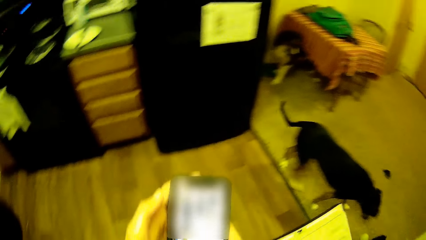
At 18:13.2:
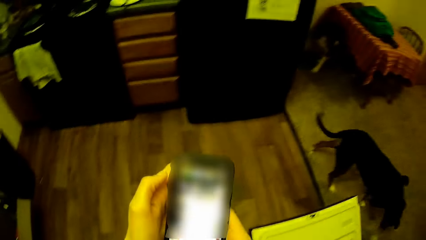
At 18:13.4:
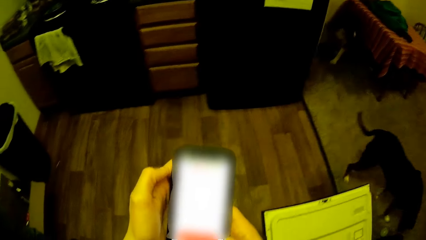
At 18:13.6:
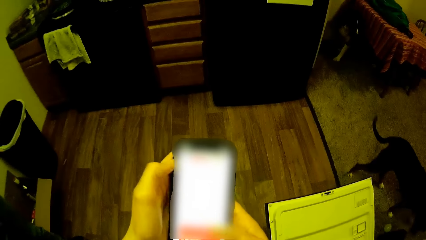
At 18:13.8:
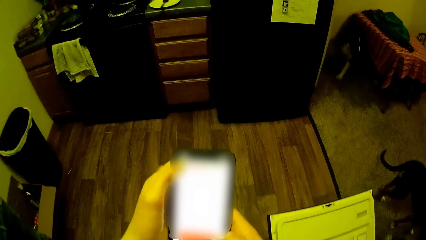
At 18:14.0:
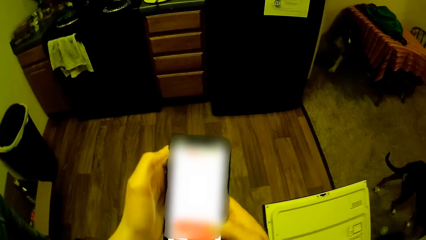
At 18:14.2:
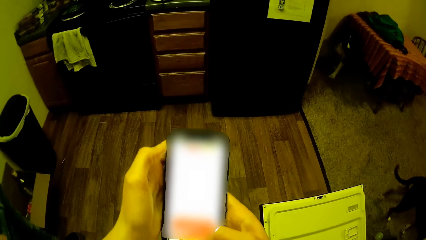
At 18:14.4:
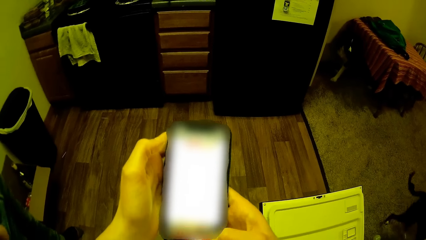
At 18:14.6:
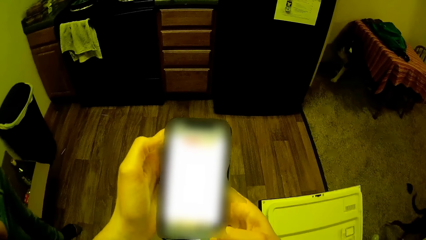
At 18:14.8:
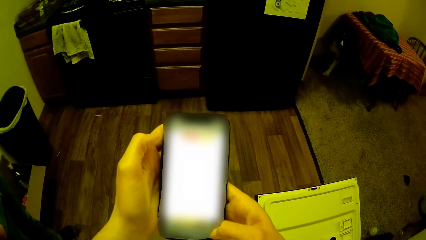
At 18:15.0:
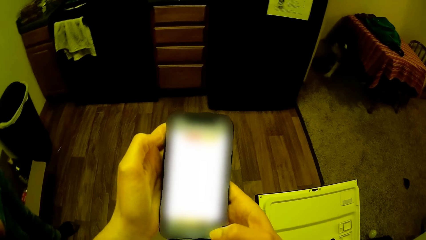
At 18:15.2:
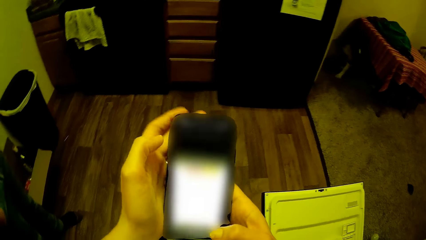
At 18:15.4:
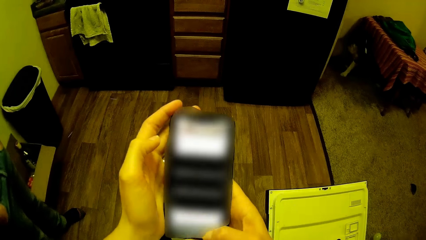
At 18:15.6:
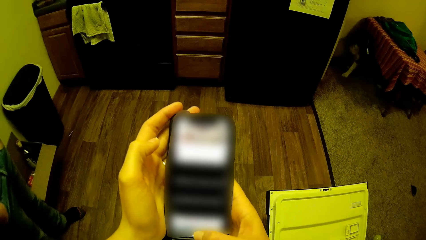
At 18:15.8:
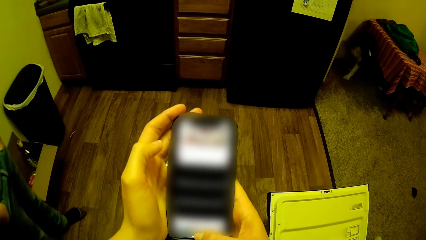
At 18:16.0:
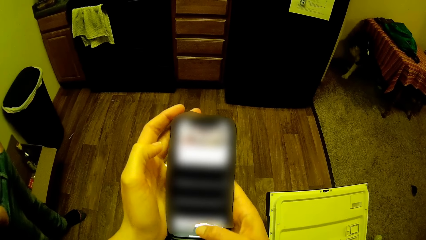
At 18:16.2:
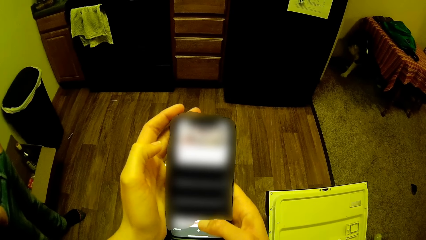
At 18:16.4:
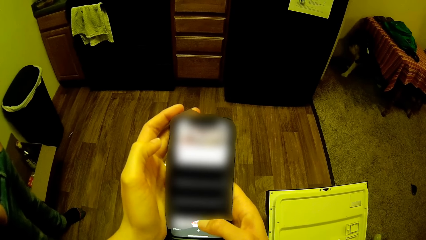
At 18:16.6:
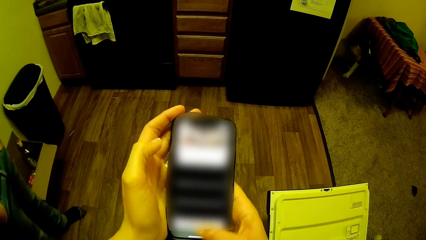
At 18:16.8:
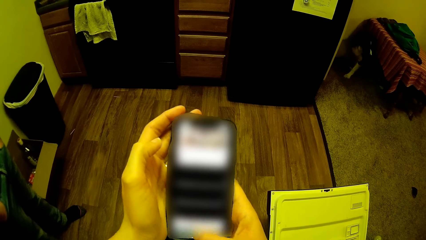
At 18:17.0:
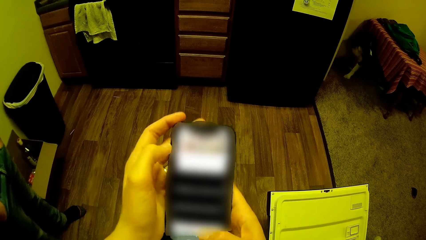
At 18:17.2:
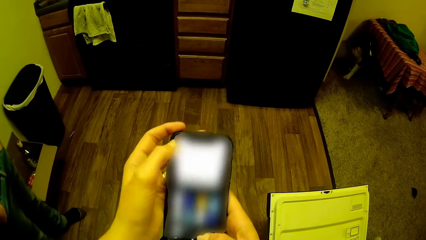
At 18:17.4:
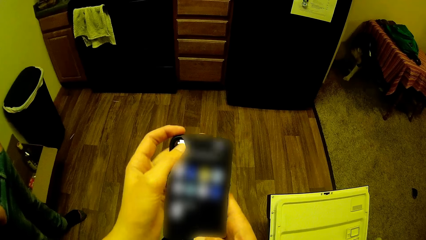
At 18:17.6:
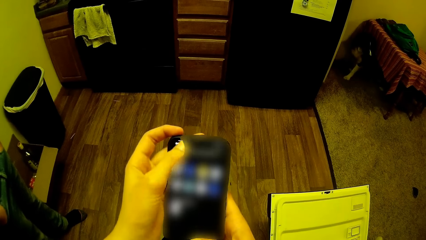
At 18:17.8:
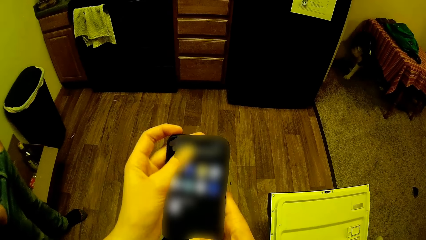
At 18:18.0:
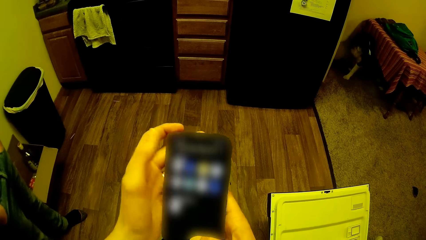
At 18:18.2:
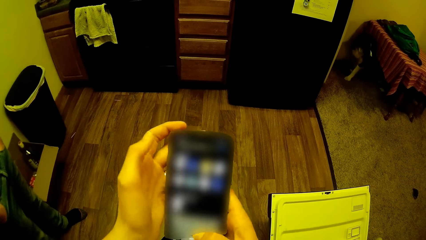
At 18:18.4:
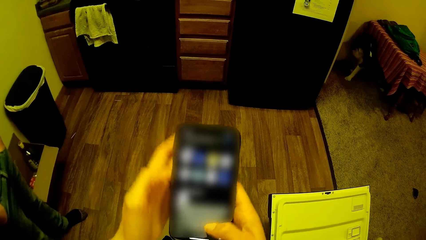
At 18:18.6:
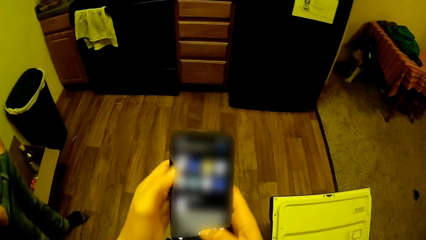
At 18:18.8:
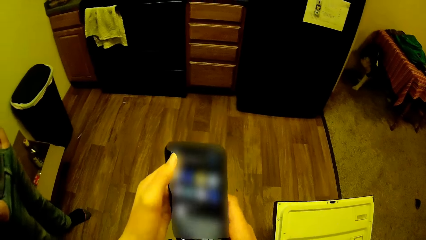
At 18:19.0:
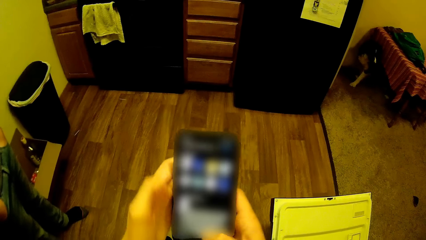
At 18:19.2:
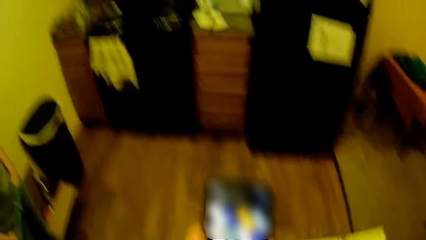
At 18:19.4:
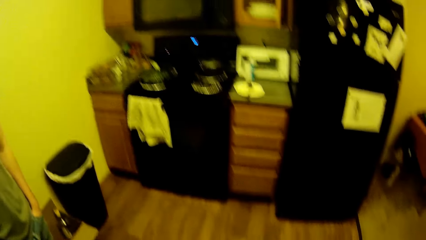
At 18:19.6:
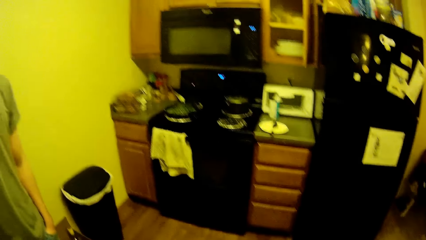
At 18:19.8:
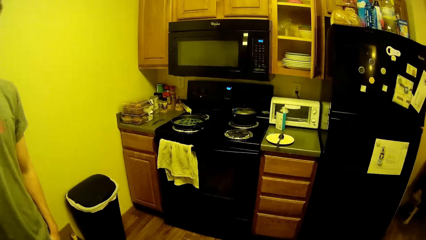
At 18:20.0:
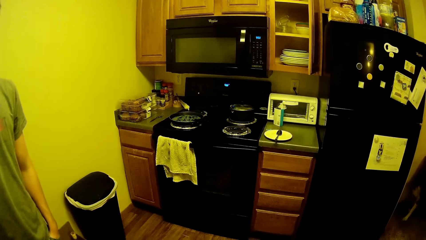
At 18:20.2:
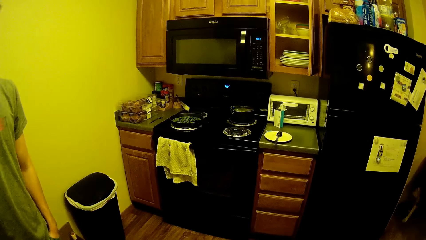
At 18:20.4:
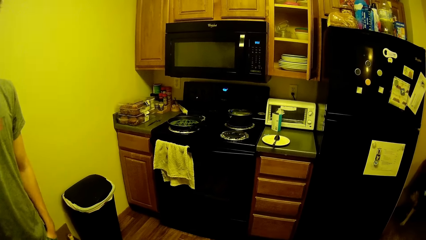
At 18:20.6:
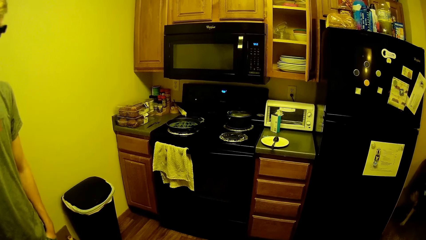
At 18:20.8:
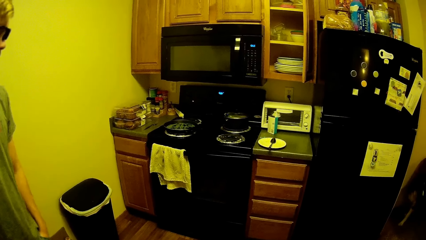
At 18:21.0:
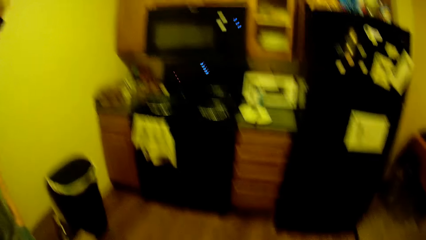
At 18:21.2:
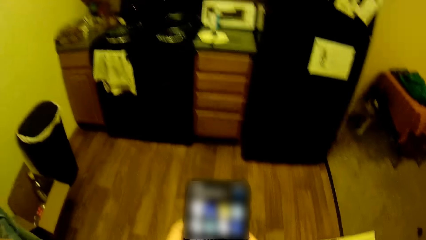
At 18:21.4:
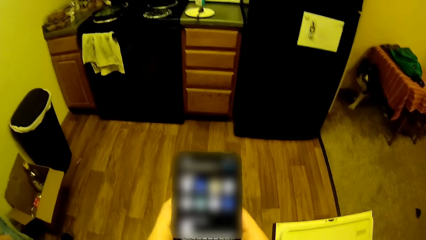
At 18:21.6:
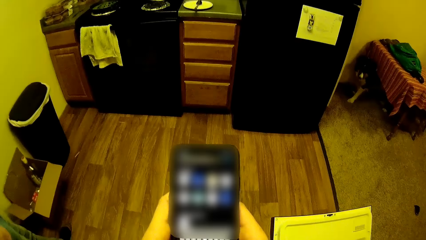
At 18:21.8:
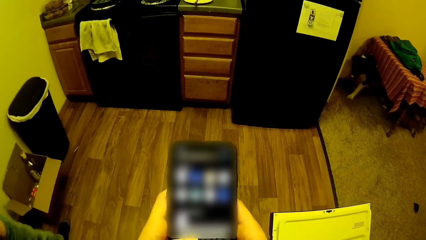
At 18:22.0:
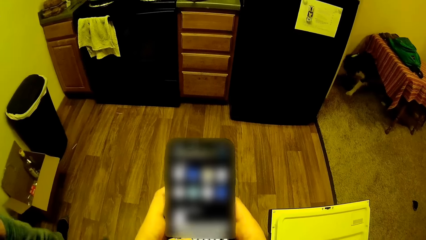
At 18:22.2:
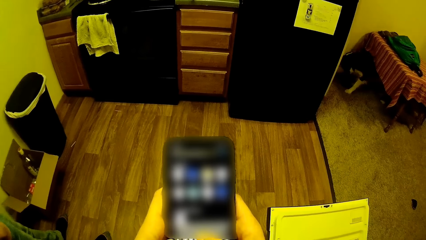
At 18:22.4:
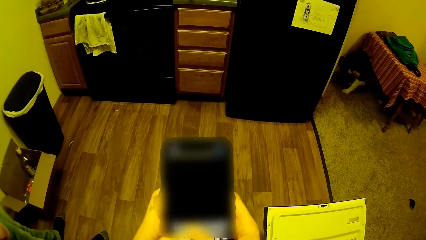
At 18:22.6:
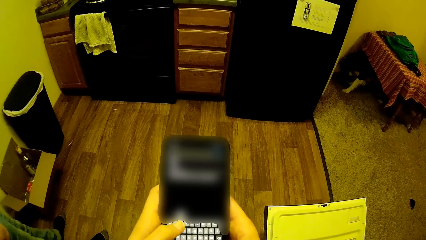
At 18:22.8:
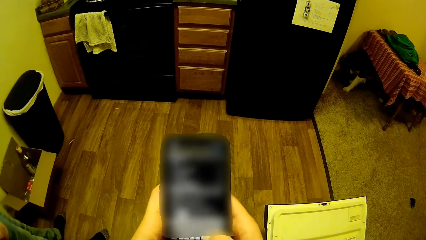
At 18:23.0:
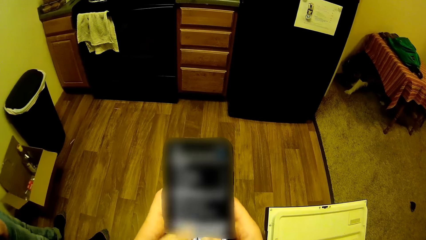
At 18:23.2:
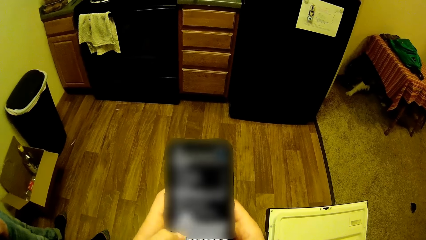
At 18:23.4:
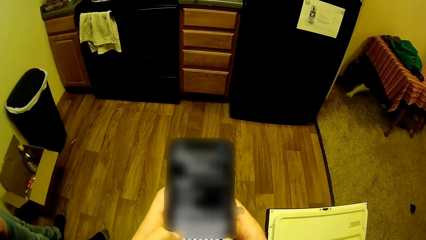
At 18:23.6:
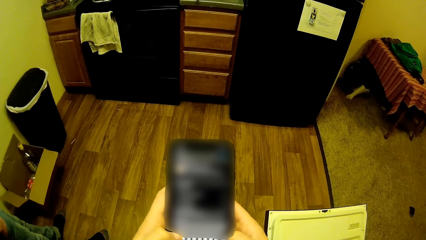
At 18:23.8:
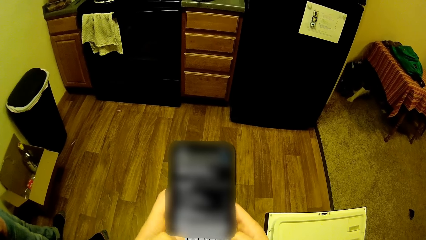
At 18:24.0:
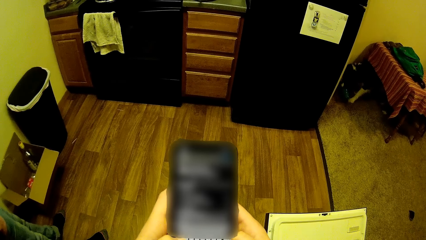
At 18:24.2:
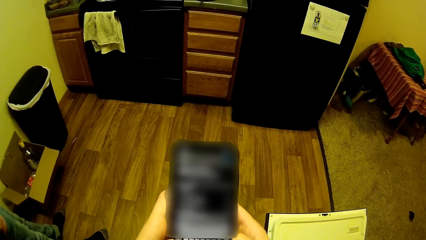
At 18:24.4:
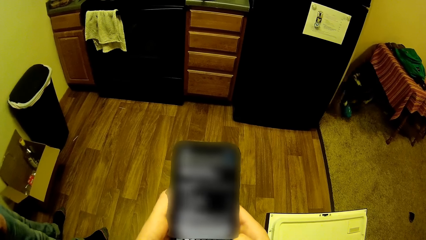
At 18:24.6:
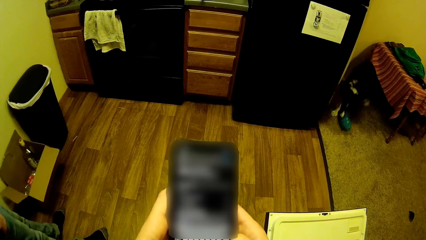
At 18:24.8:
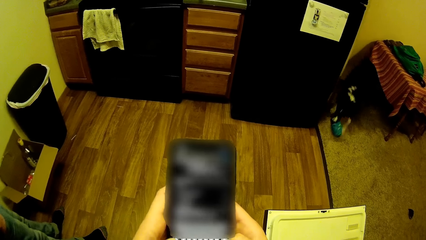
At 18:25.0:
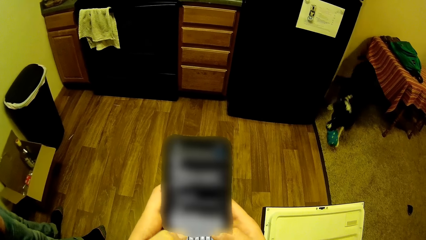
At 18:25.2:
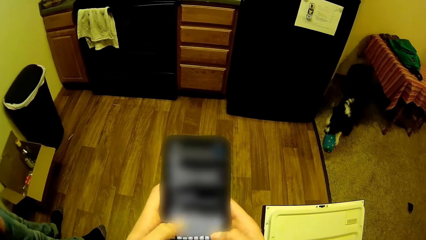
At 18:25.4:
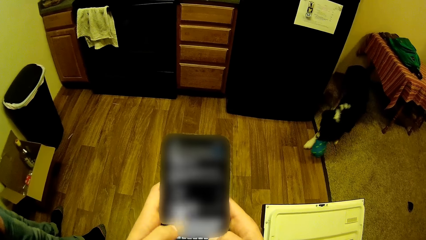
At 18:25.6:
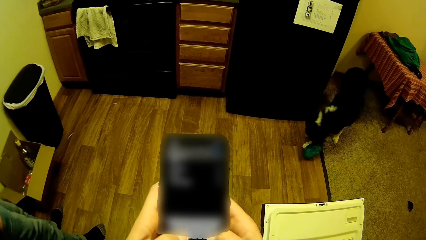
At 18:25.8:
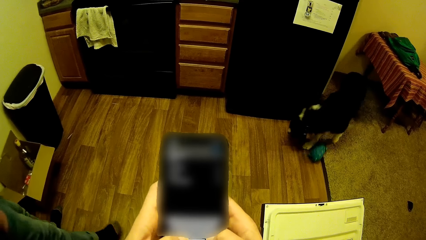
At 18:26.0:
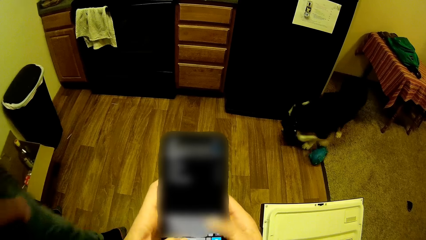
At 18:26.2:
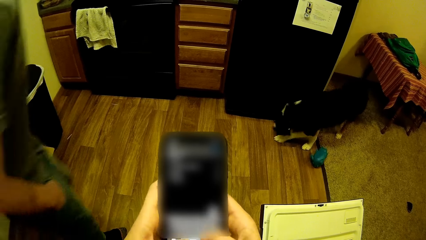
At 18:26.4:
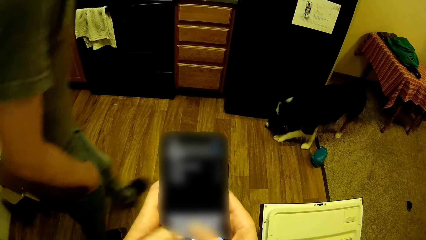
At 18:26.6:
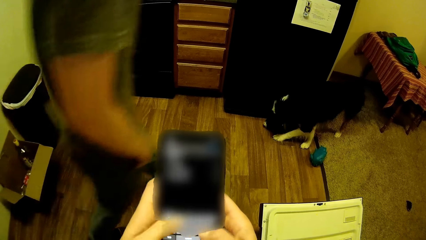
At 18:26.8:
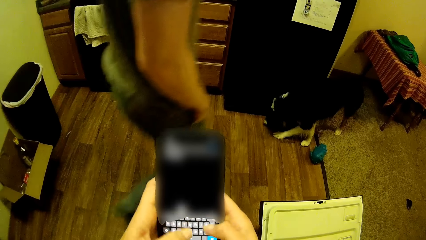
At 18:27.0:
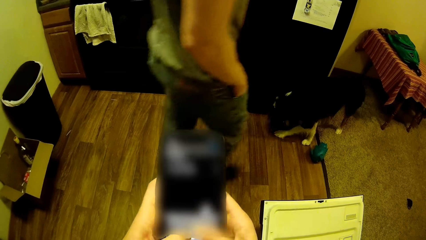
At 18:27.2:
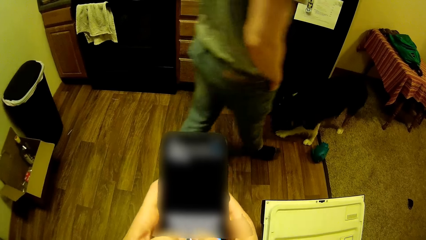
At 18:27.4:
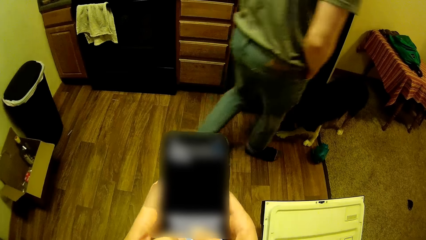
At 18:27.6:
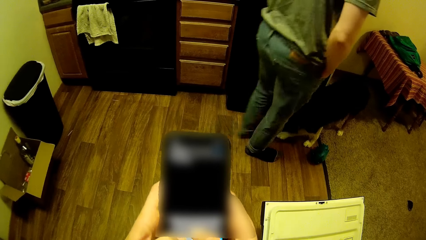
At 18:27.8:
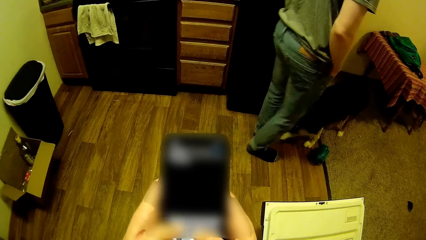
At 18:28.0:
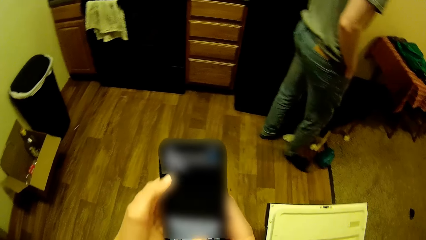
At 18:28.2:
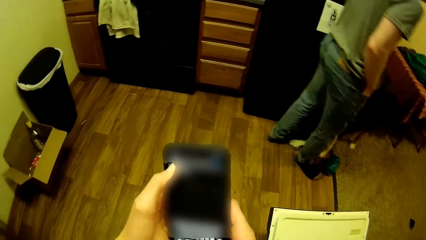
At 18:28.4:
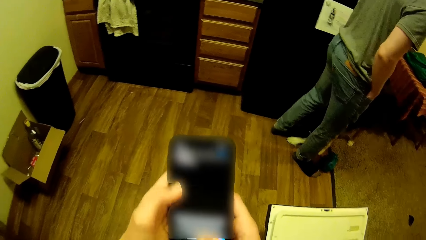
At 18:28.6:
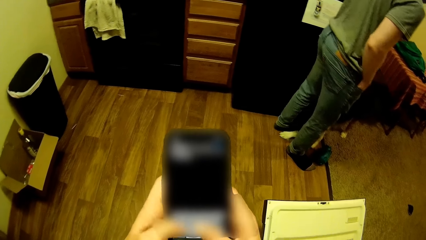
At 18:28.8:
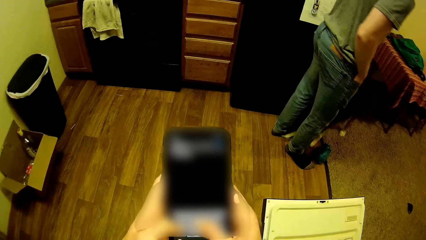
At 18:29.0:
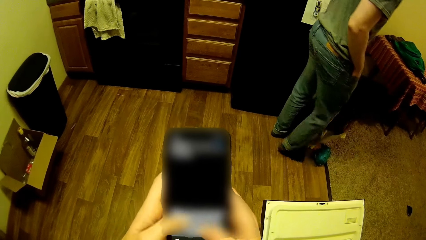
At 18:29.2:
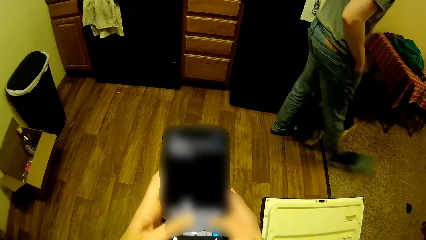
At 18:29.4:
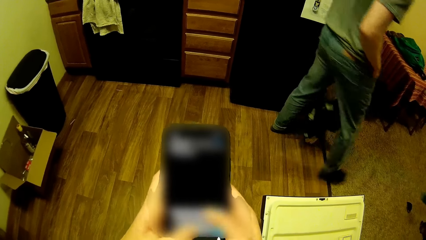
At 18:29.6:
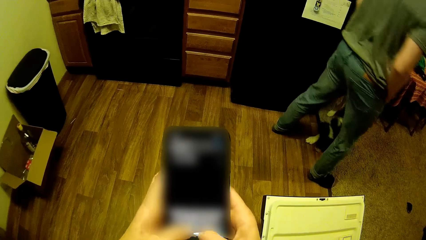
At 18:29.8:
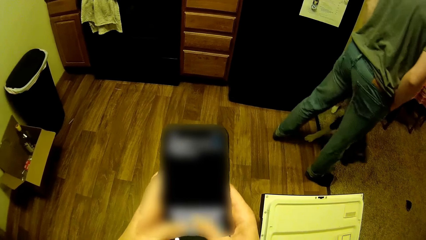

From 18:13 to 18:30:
A person stands beside the camera wearer. The person walks towards the dog outside the kitchen. The person kicks something from the floor.
